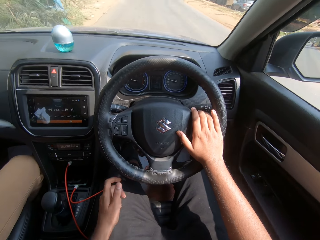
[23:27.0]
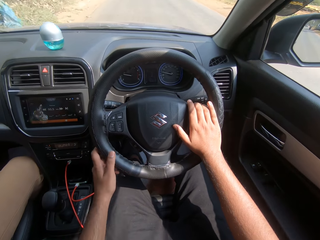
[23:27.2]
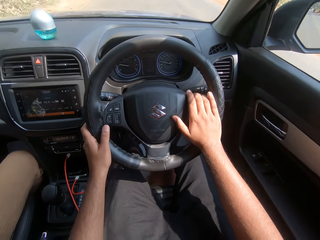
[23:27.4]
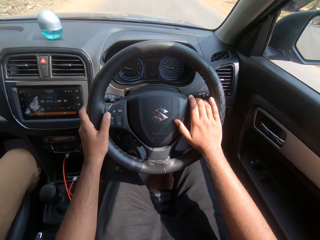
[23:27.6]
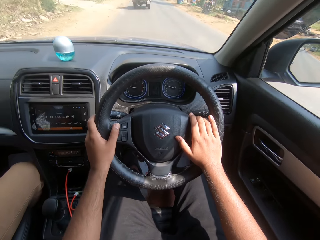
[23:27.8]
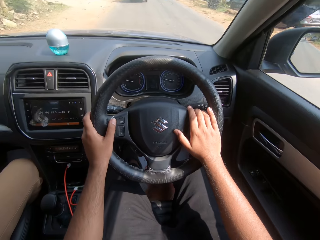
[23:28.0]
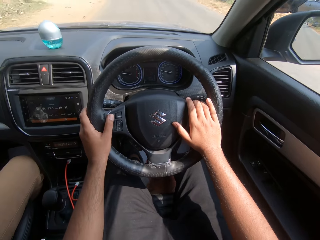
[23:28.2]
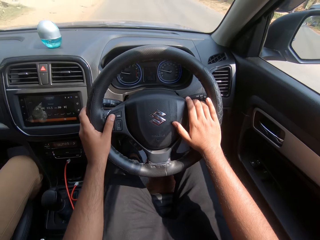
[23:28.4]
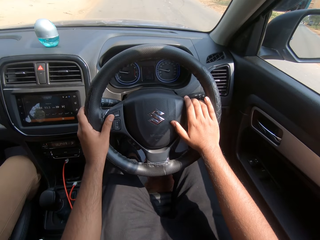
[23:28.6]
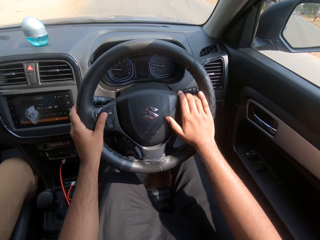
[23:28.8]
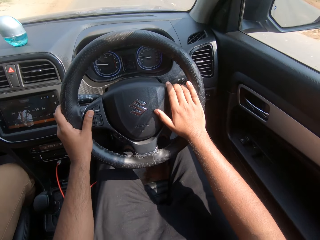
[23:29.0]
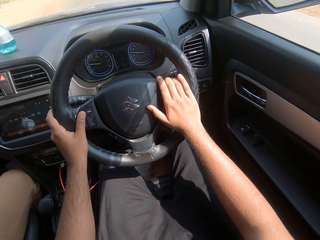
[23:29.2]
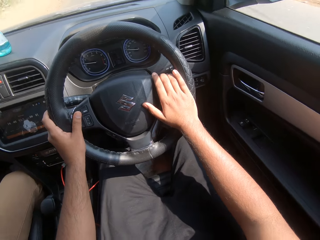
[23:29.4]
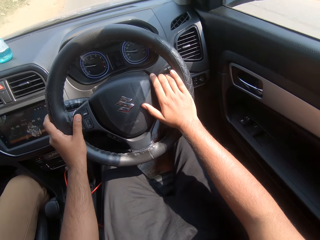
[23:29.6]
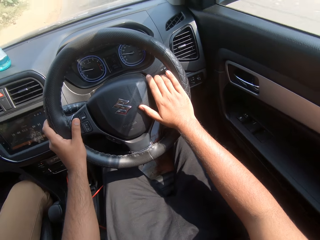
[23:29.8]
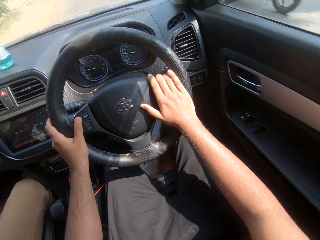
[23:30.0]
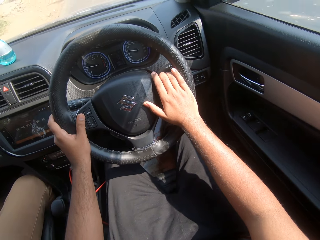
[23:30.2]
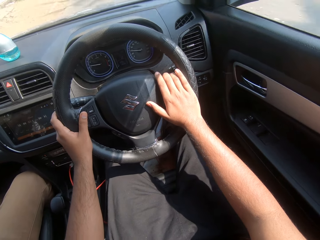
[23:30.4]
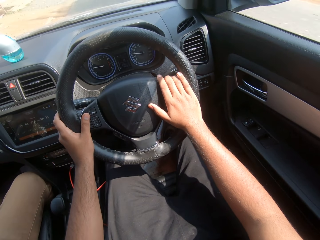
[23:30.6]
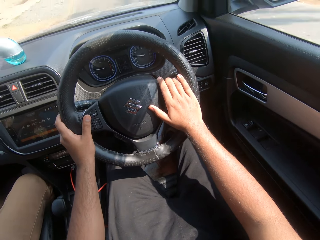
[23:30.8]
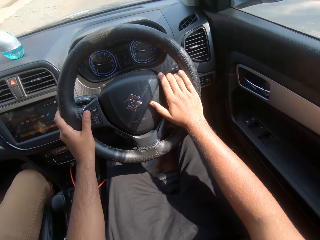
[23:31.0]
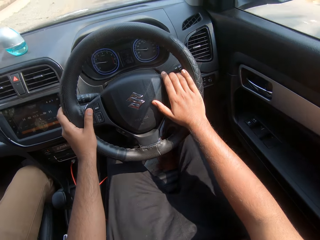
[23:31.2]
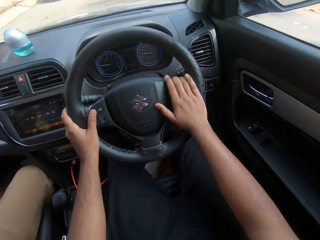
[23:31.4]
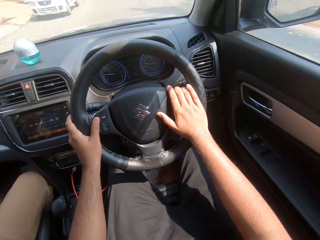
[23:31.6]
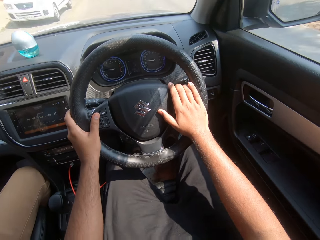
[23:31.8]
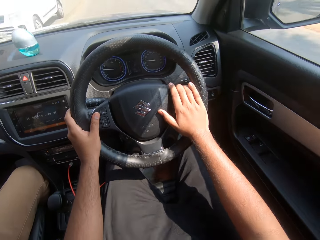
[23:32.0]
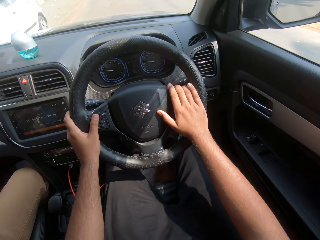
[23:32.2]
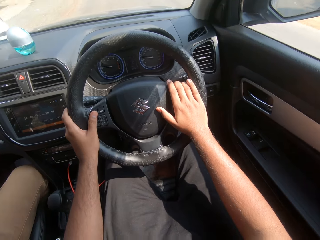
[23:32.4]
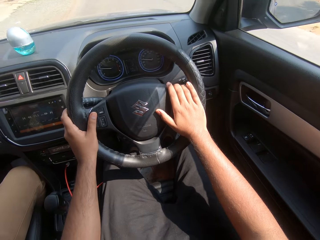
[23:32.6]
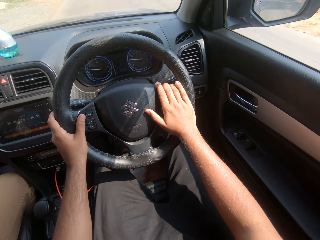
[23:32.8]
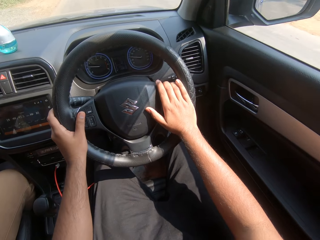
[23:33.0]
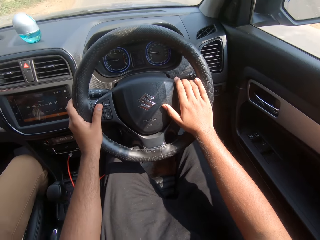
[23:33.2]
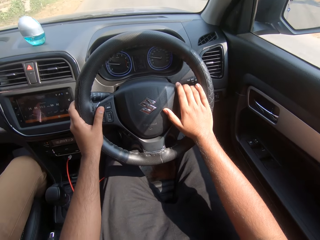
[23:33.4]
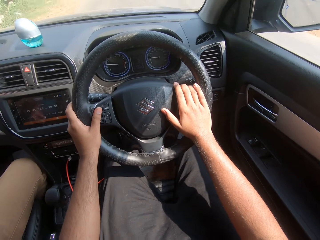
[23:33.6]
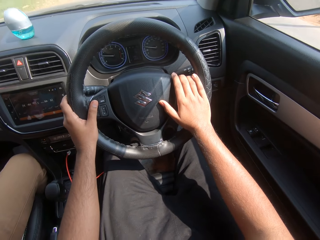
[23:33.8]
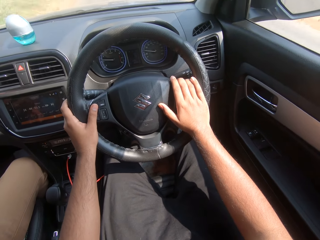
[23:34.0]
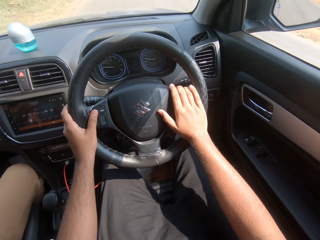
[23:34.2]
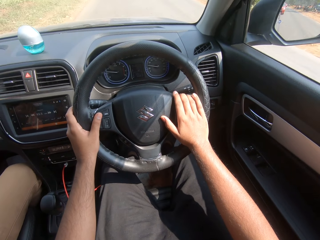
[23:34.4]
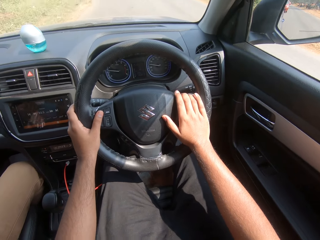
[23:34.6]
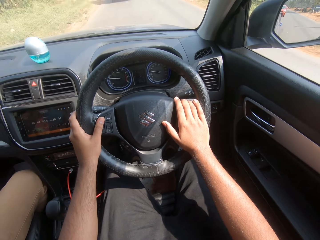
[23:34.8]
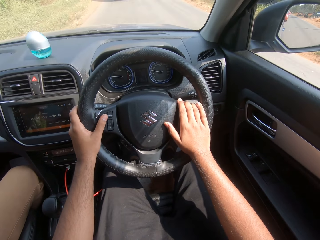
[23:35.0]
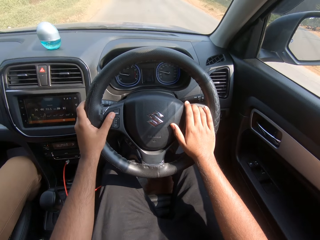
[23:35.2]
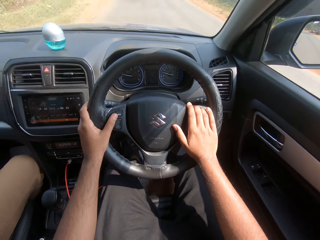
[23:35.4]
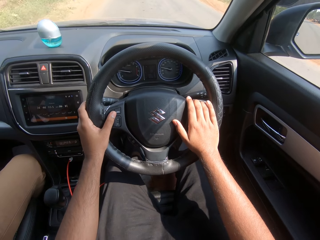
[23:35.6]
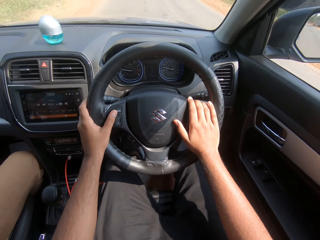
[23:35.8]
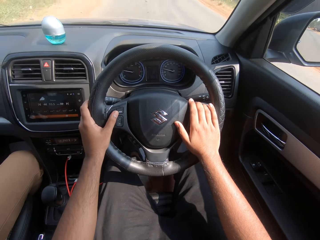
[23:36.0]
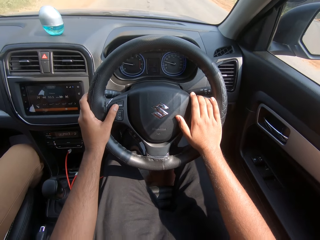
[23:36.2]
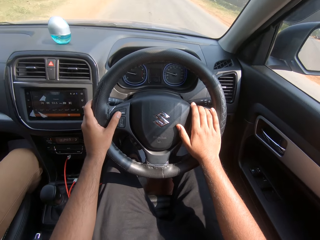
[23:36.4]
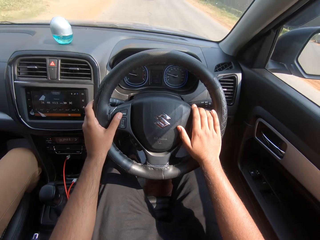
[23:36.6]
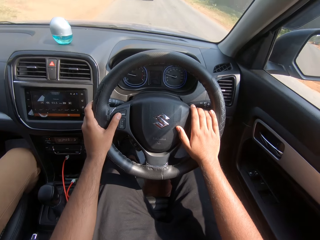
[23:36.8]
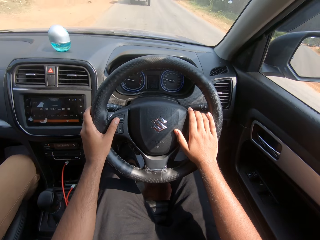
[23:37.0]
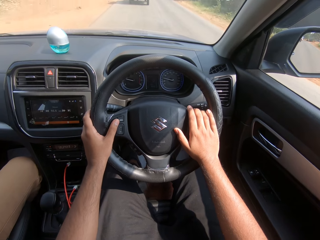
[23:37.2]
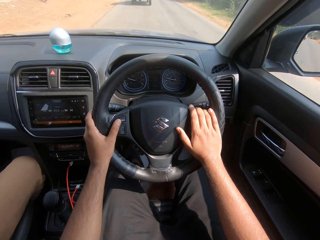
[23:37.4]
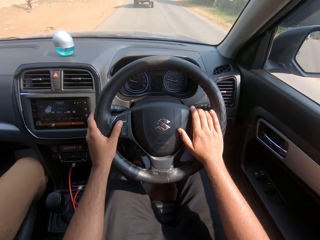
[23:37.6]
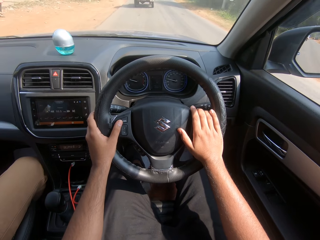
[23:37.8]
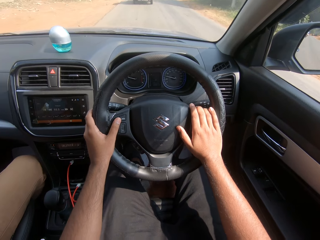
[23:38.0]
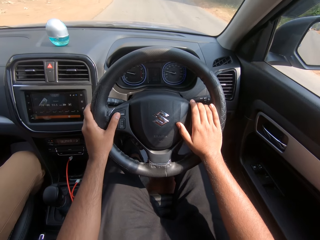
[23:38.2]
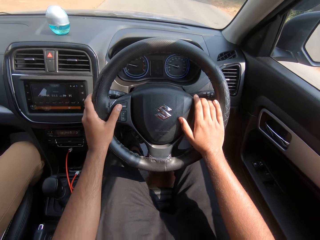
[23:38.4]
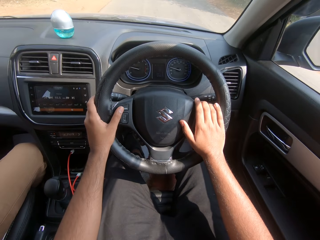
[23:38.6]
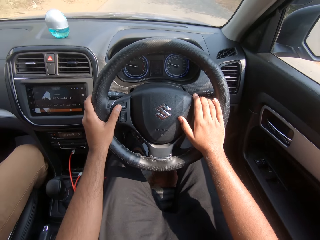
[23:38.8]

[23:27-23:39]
The camera wearer holds the steering wheel with both hands.

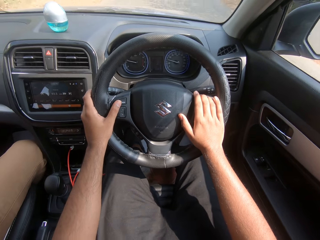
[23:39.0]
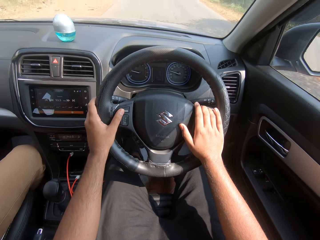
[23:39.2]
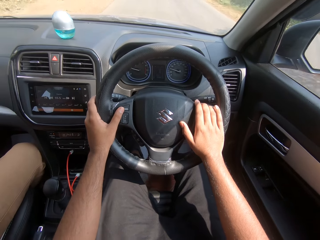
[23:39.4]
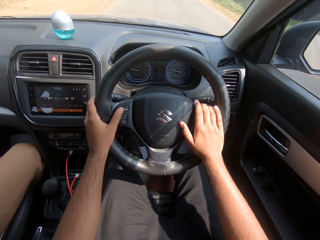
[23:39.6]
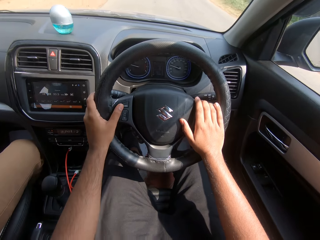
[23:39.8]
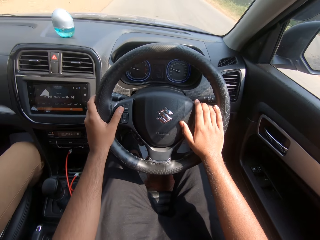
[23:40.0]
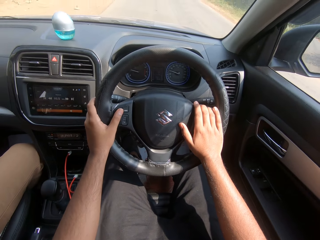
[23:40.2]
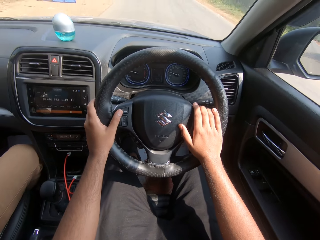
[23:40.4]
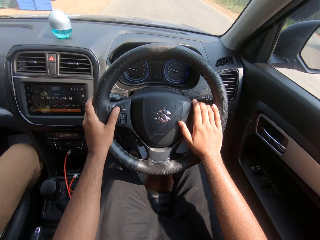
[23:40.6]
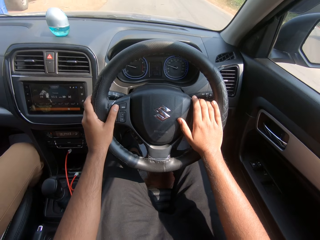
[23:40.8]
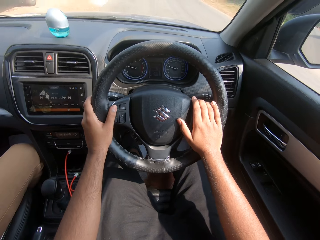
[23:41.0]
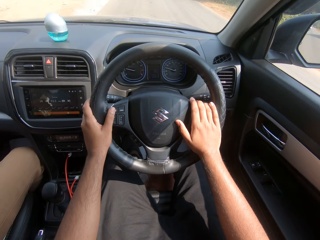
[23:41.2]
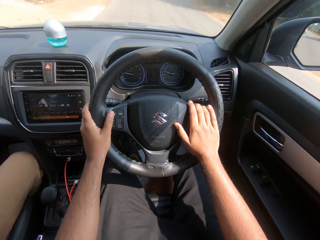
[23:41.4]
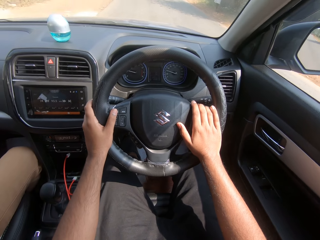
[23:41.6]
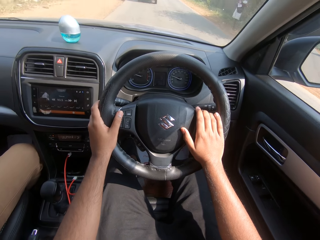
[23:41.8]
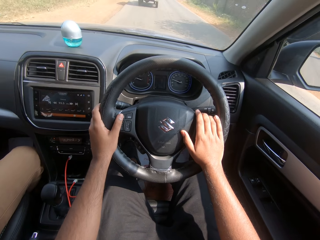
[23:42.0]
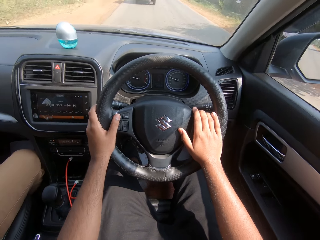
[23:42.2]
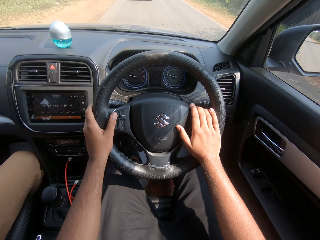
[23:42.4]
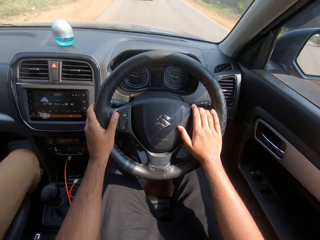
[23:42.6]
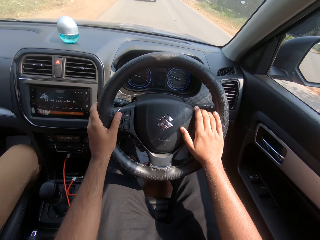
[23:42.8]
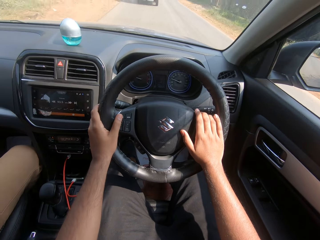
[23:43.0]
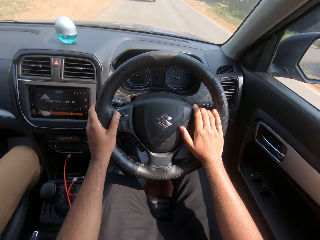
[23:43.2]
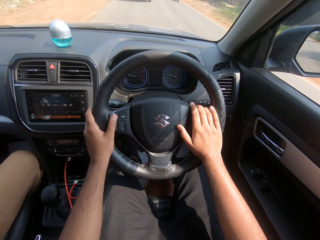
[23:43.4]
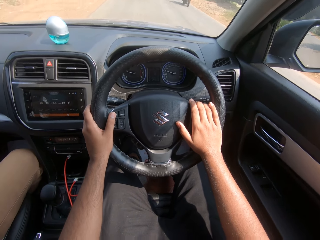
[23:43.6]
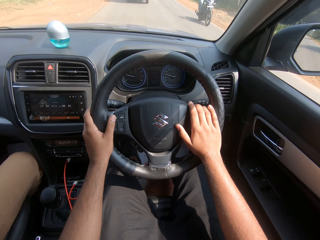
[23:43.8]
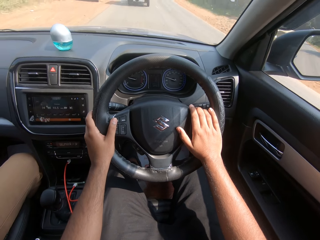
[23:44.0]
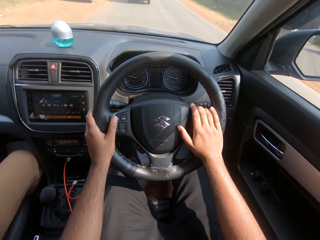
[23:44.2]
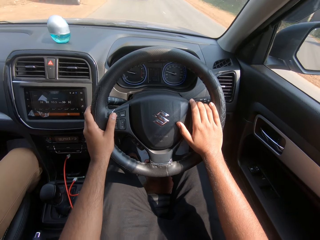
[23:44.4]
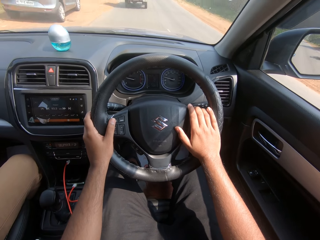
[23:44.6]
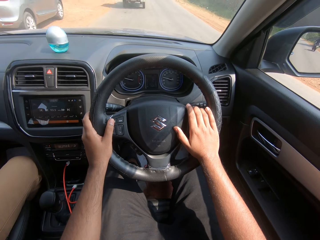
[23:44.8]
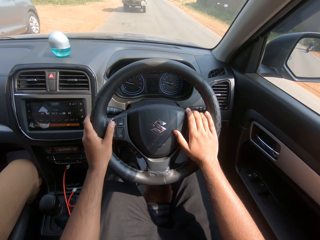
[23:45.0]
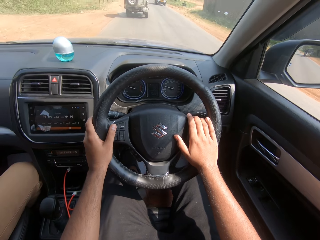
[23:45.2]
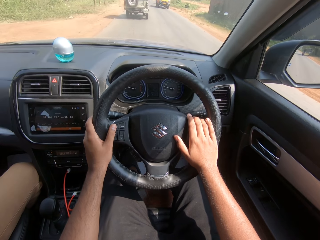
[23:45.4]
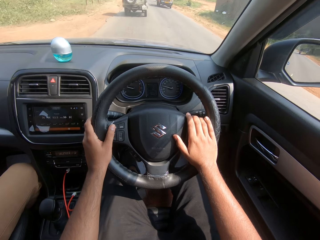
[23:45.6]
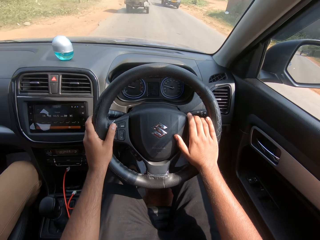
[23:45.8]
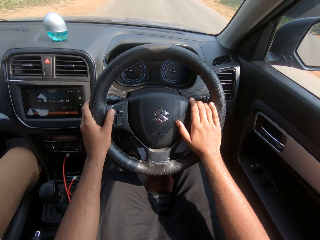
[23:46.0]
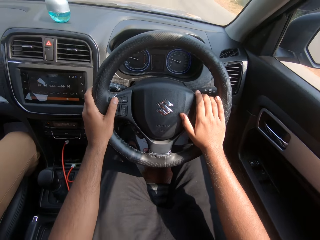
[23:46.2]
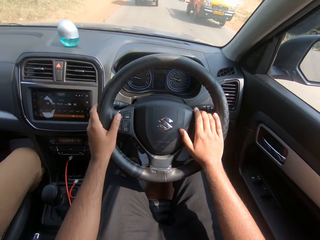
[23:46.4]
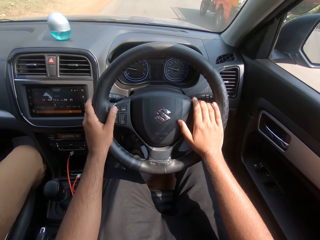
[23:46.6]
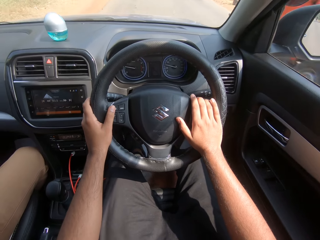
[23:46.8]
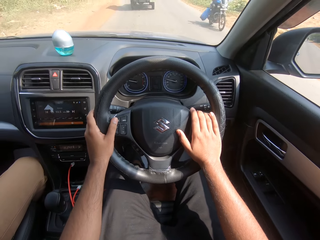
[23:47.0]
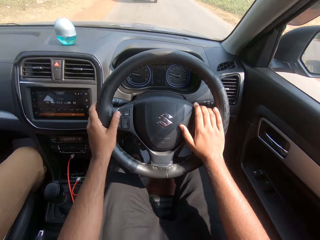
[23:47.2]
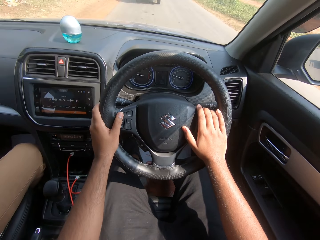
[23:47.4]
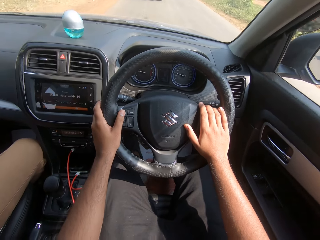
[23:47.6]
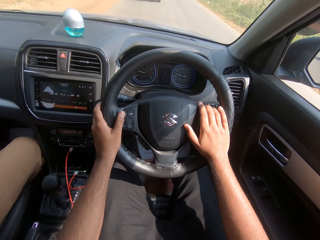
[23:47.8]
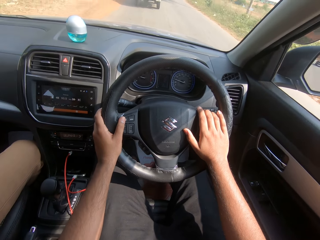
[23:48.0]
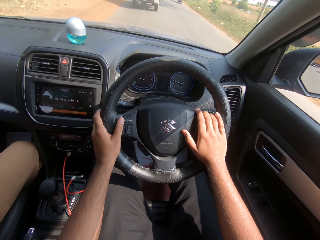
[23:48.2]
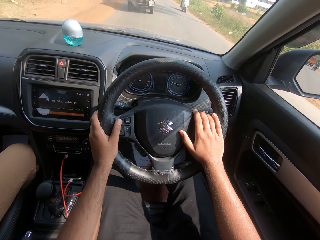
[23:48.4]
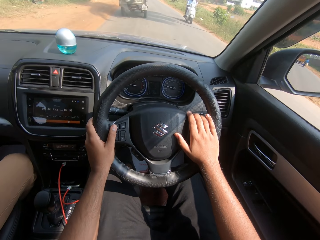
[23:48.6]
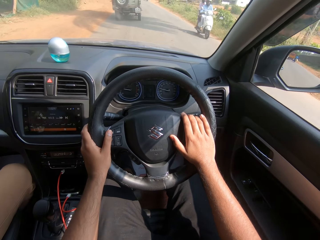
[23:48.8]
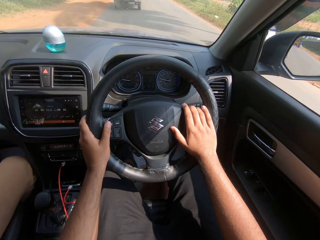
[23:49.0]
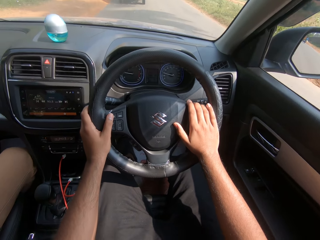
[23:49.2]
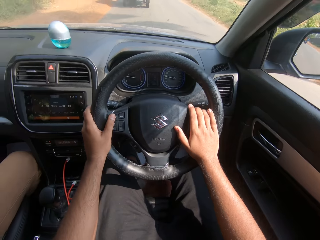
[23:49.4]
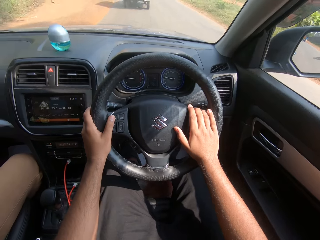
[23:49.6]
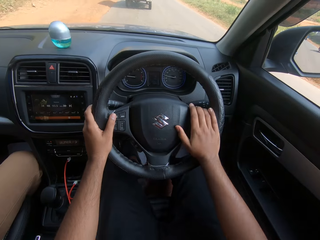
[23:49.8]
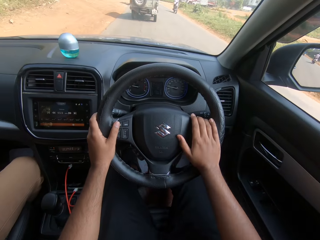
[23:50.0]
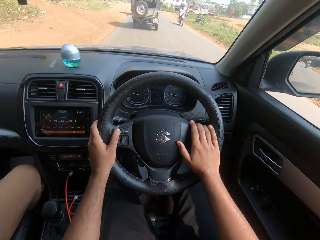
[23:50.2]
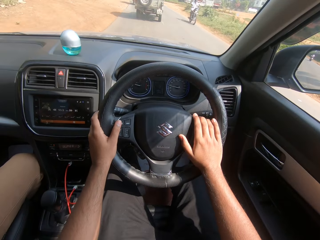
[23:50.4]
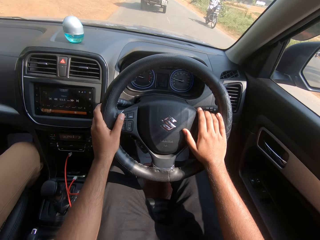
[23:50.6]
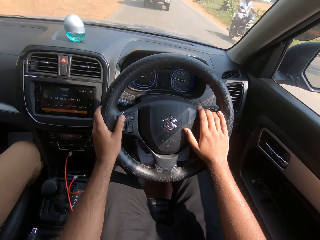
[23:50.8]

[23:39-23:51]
A black colored motorcycle drives past the camera wearer. A yellow colored tricycle drives past them. A black colored motorcycle drives past them. A white colored motorcycle drives past them.
